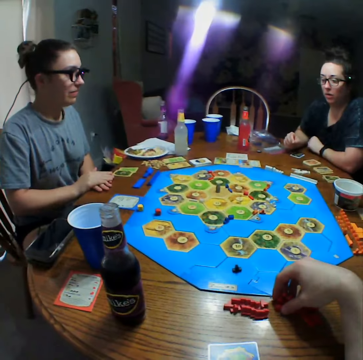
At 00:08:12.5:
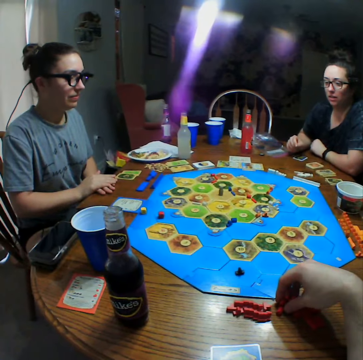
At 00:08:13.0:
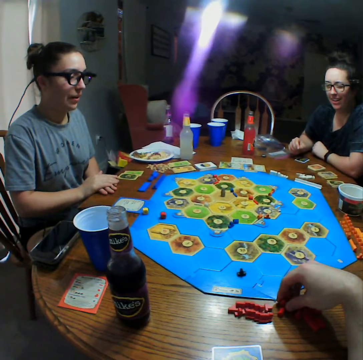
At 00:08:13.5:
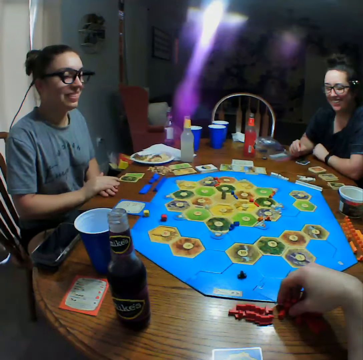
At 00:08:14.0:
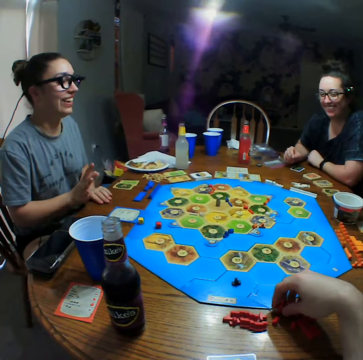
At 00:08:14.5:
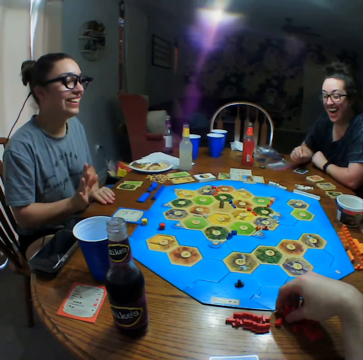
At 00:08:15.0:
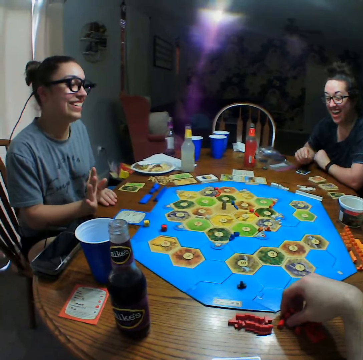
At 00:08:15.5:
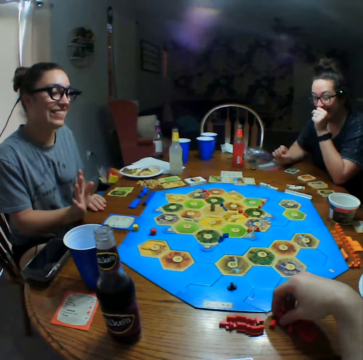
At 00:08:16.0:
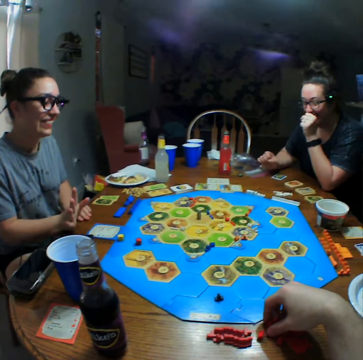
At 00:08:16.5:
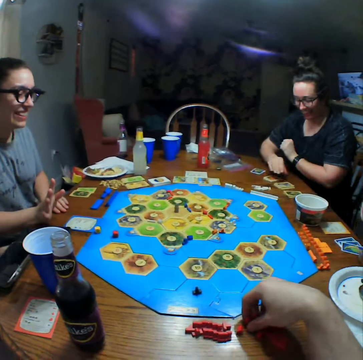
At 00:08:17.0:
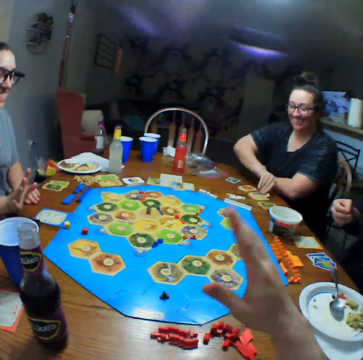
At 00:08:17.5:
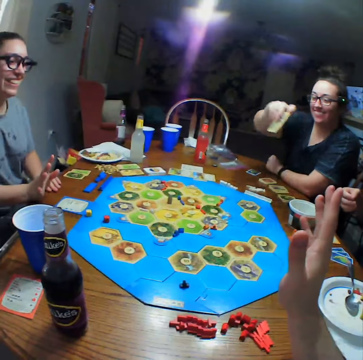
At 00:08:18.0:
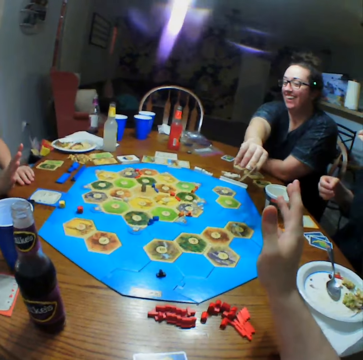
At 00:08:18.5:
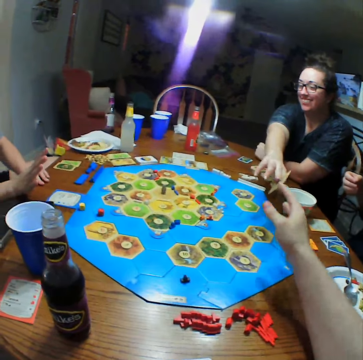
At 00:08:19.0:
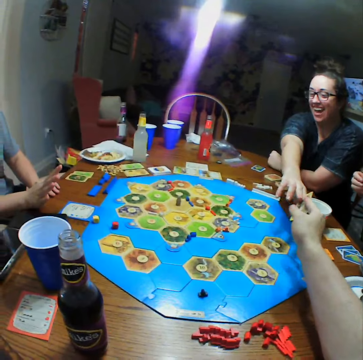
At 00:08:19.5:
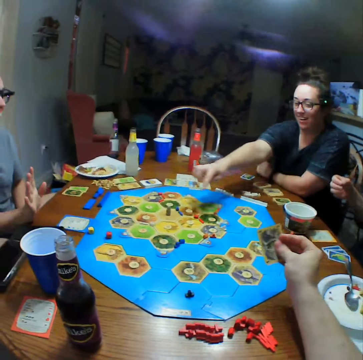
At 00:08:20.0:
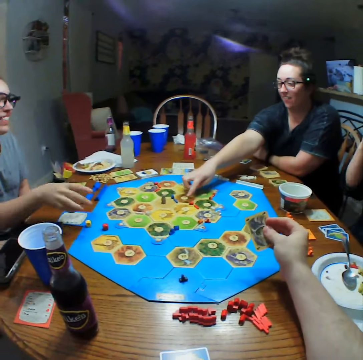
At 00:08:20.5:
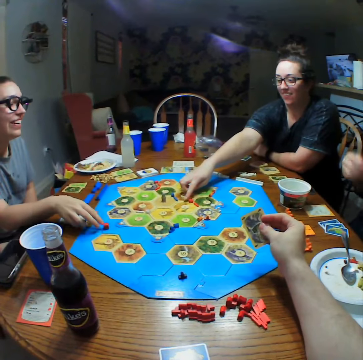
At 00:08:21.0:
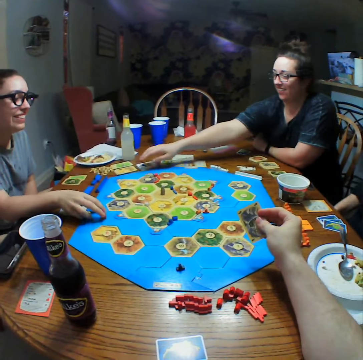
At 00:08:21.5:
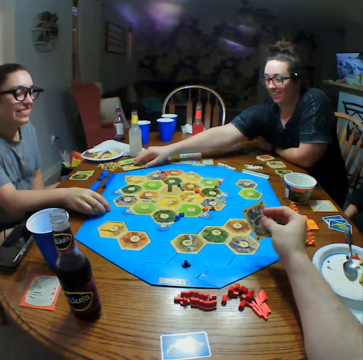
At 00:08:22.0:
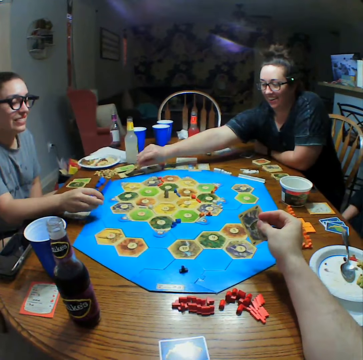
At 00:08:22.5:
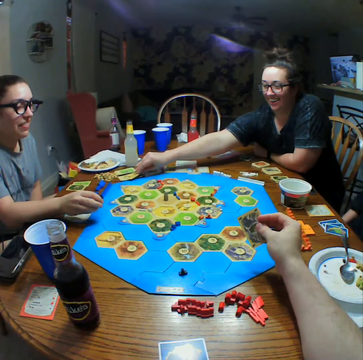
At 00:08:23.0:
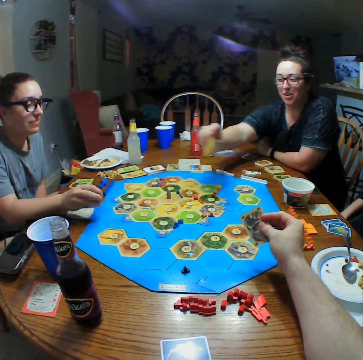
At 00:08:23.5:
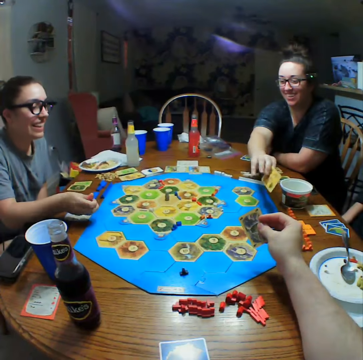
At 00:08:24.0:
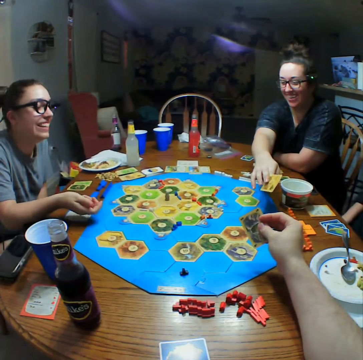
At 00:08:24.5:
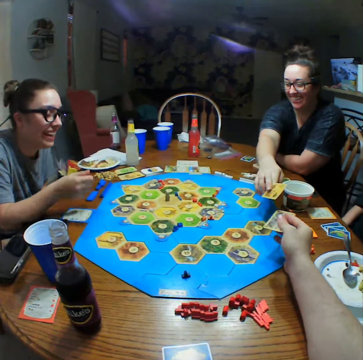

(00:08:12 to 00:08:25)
A person moves a hand. Another person touches the mouth. The other person touches cards and takes a card on the table. The camera wearer picks up dice from the other person. They receive a card from the other person. The other person points at the die. The first person takes a die on the table. The other person takes a card on the table.

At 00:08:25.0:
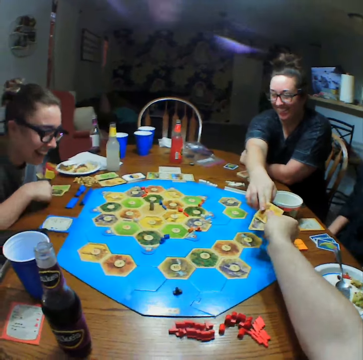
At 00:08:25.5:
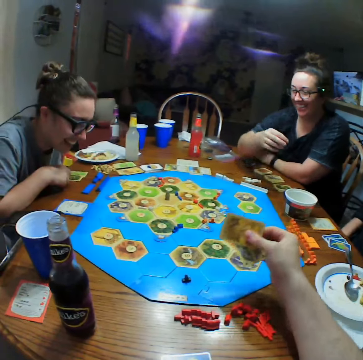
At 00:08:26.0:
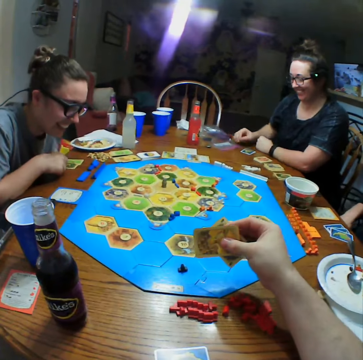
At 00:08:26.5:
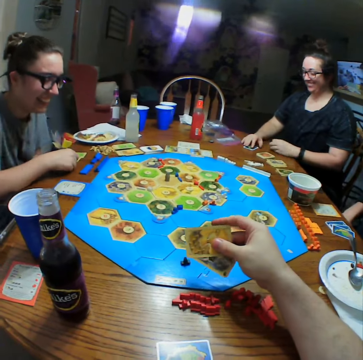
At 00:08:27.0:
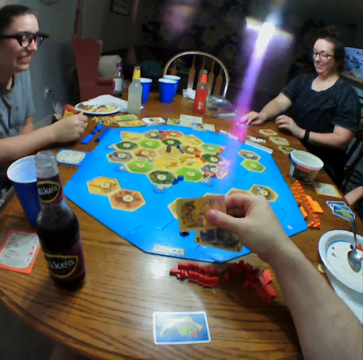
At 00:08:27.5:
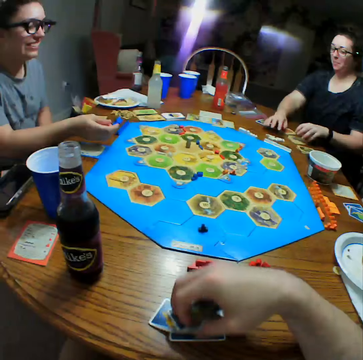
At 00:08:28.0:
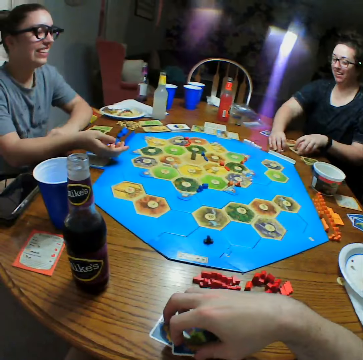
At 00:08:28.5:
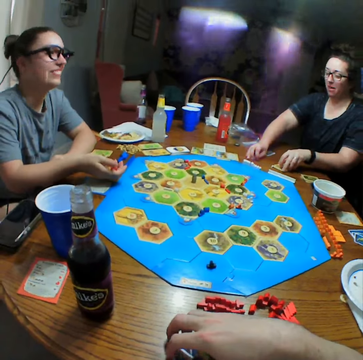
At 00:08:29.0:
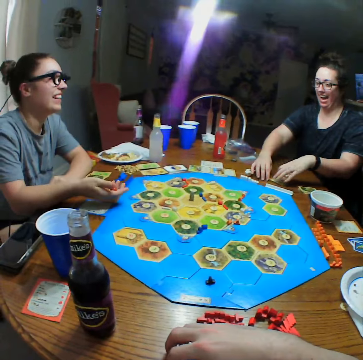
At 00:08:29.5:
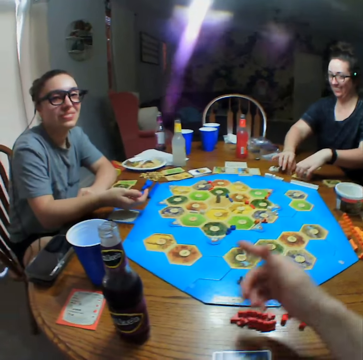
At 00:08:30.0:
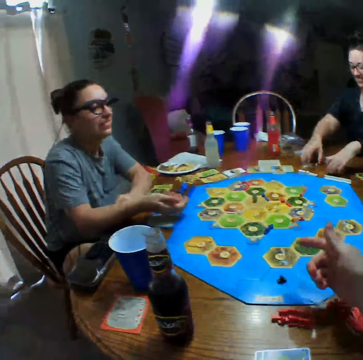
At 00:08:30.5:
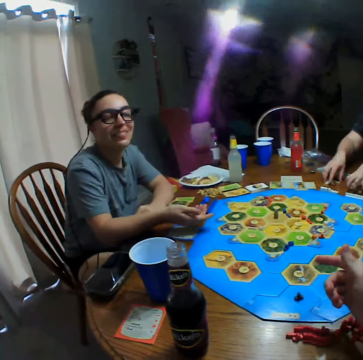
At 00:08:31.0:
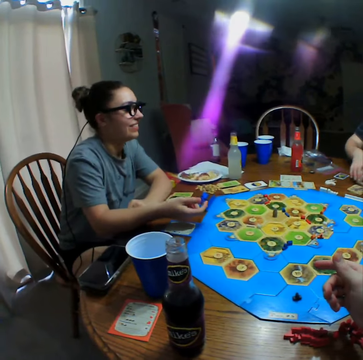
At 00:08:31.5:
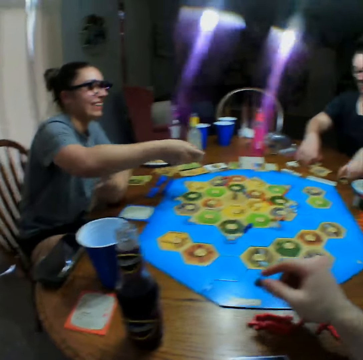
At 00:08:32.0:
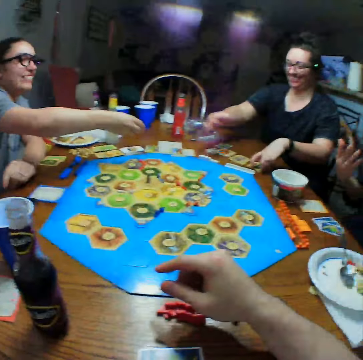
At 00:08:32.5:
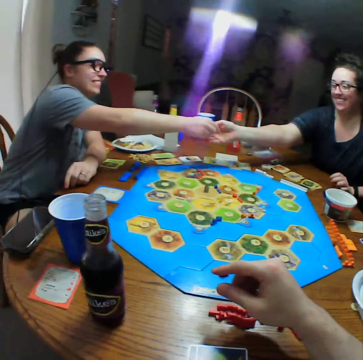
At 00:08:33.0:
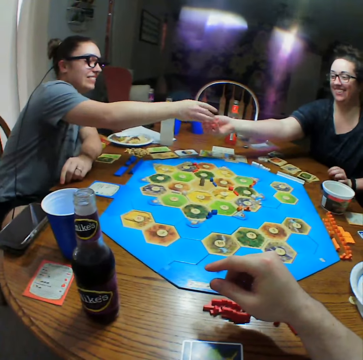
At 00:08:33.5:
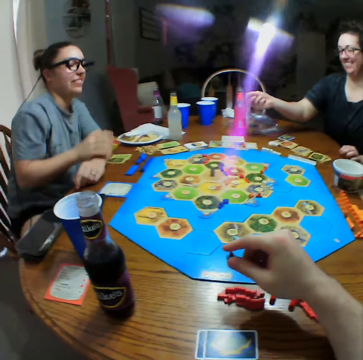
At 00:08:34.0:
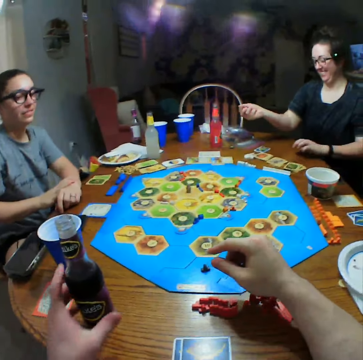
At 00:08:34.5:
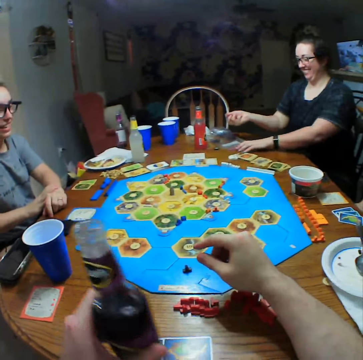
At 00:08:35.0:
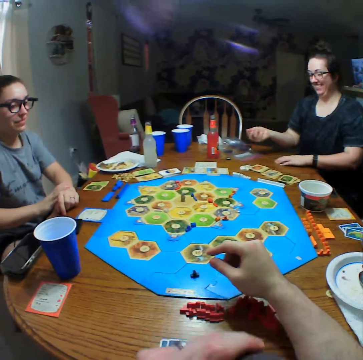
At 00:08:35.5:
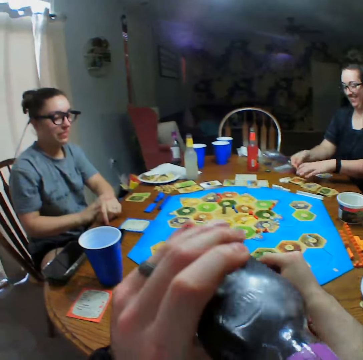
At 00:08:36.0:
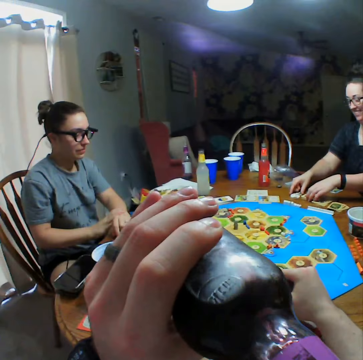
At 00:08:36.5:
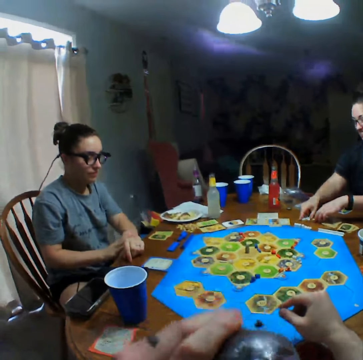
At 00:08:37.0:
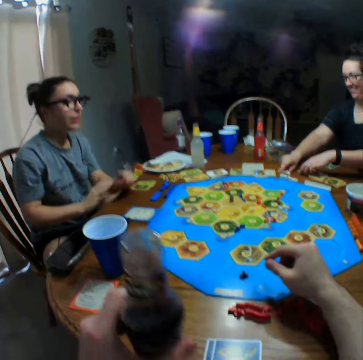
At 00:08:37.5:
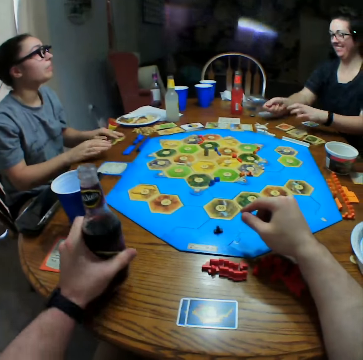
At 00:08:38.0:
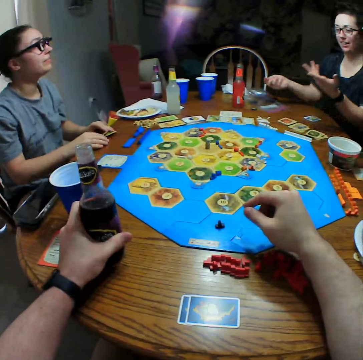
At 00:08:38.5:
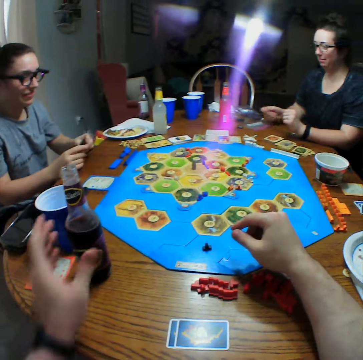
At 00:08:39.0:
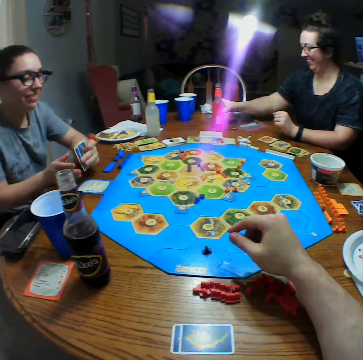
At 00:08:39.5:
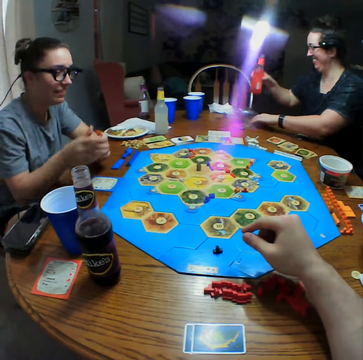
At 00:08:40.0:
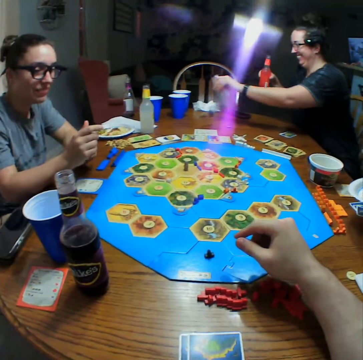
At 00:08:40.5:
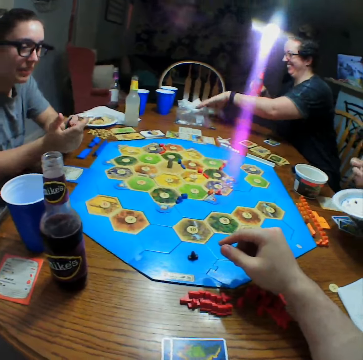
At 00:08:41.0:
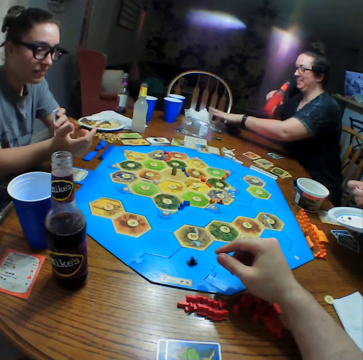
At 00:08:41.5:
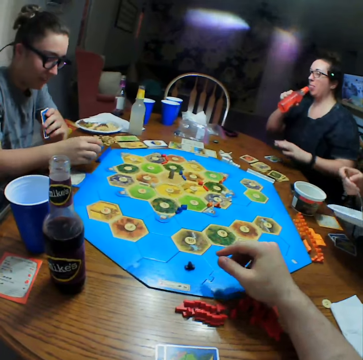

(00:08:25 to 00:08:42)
The camera wearer takes the card from a person. The person picks up cards from the camera wearer. The camera wearer puts the cards on the table. They point at the board. The person picks up dice from another person. The other person gives the first person a die. The first person shakes the dice. The camera wearer takes a bottle of soda on the table. The first person drags a card on the table. The other person picks up cards. The camera wearer puts the bottle of soda on the table. The first person picks up a drink and moves plastic wrap on the table.

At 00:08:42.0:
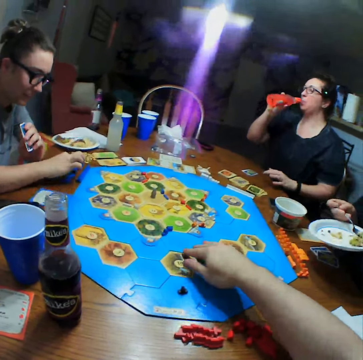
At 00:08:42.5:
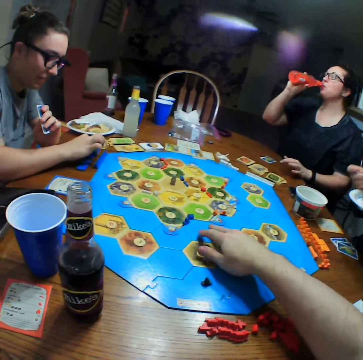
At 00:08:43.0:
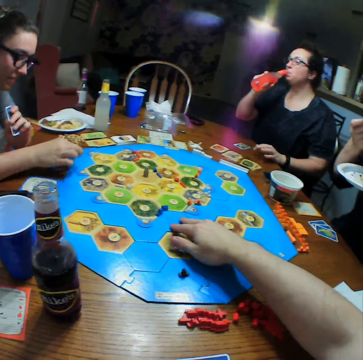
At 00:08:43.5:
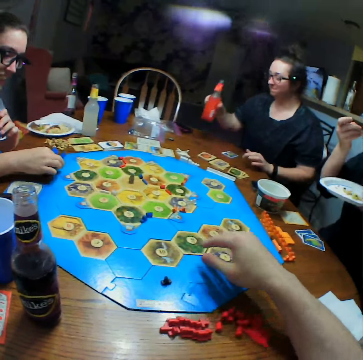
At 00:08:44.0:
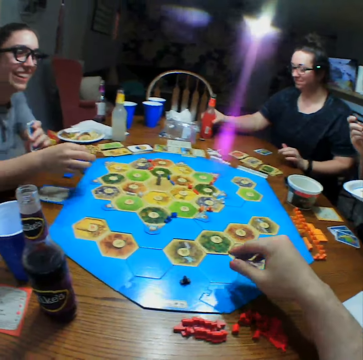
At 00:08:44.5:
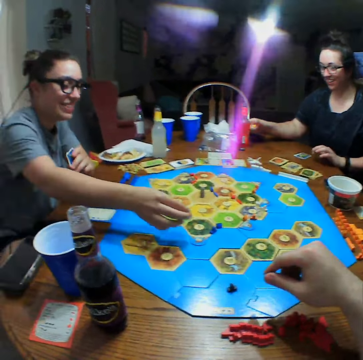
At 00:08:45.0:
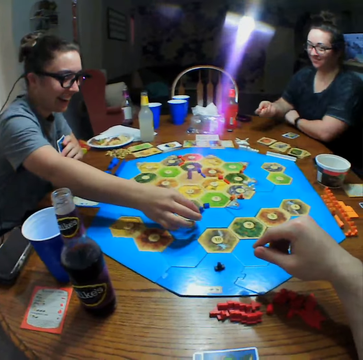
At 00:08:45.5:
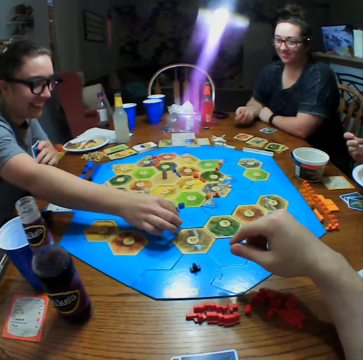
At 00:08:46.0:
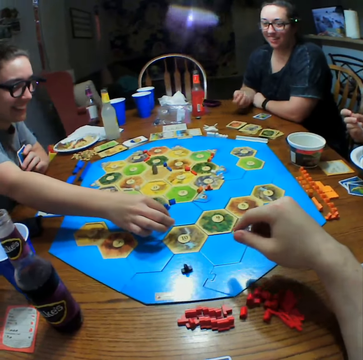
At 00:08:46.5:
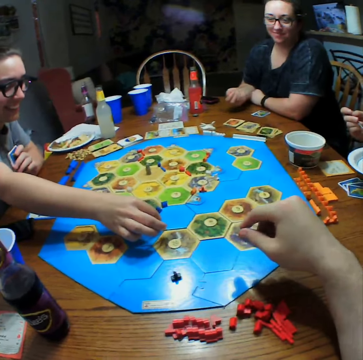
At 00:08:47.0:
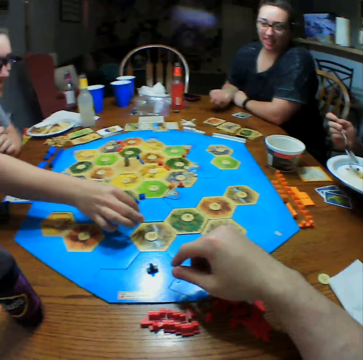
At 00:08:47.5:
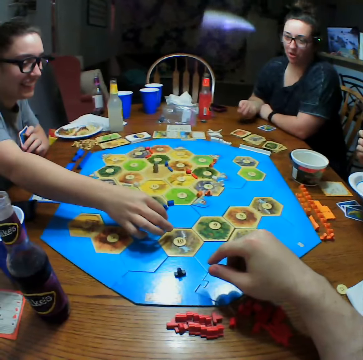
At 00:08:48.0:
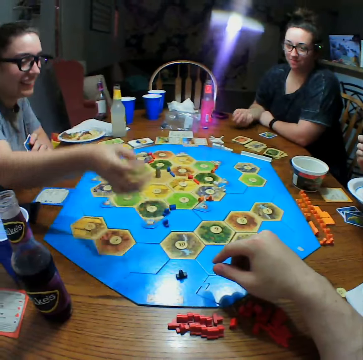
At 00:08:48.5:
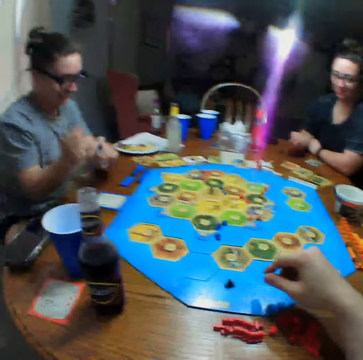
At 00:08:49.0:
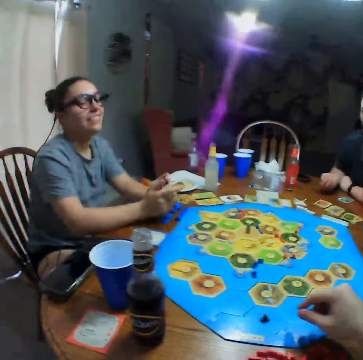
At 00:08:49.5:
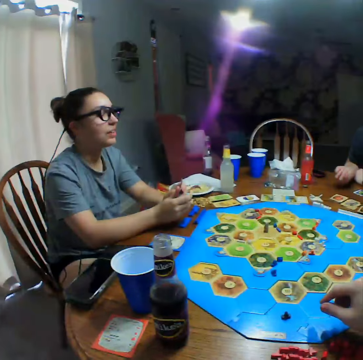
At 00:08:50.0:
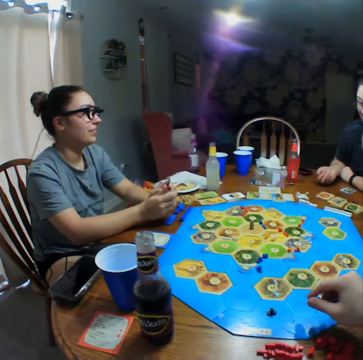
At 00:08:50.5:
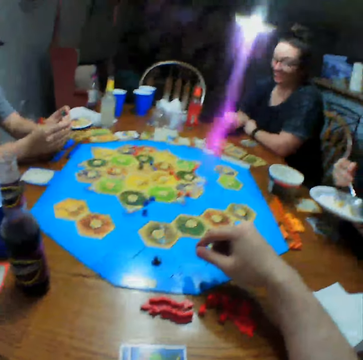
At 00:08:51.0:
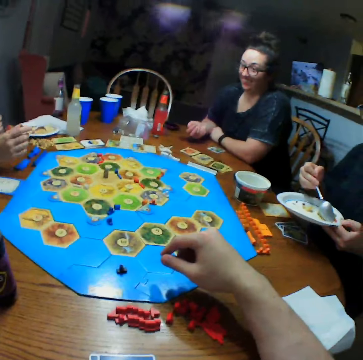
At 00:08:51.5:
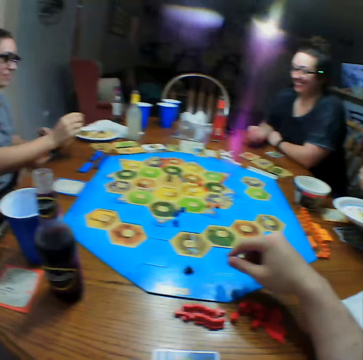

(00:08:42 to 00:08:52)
A person holds dice. Another person puts a bottle on the table. The first person drops the dice on the table. The other person shakes the dice. The first person laughs.
